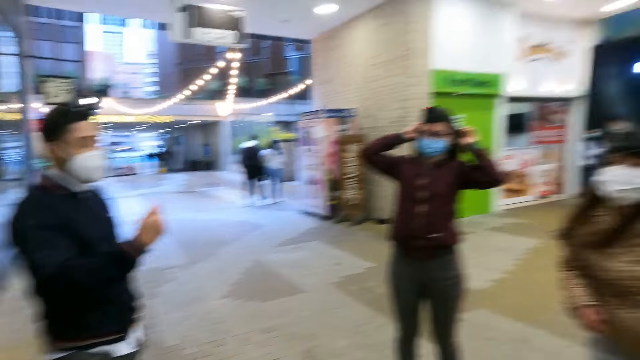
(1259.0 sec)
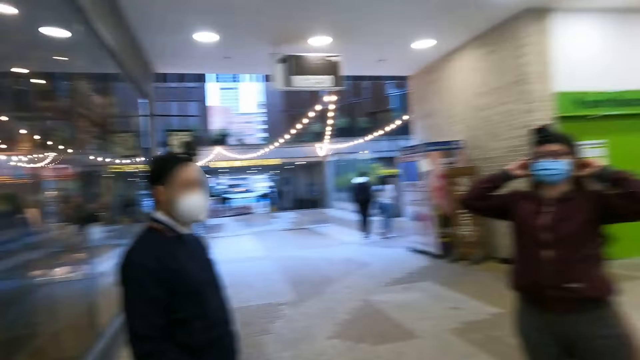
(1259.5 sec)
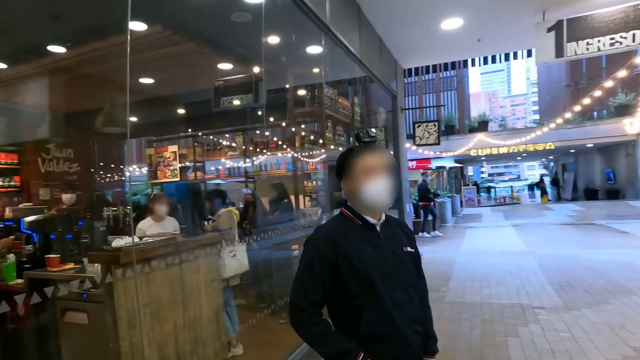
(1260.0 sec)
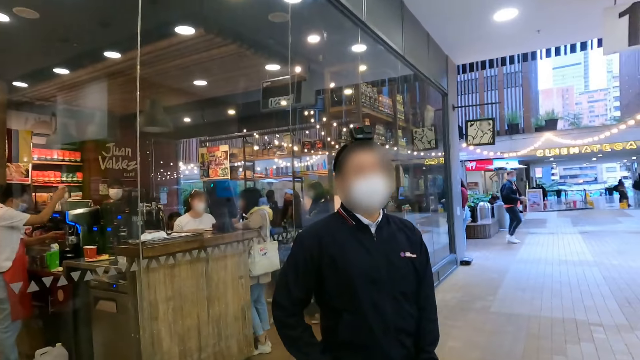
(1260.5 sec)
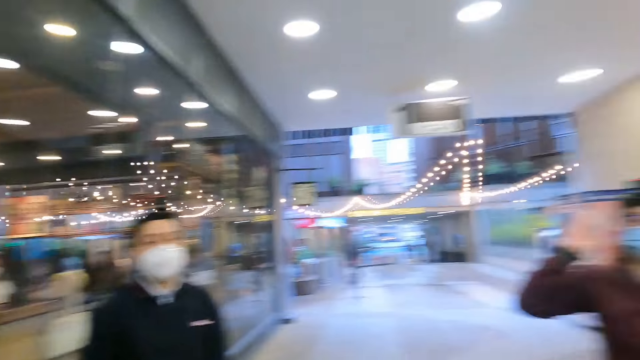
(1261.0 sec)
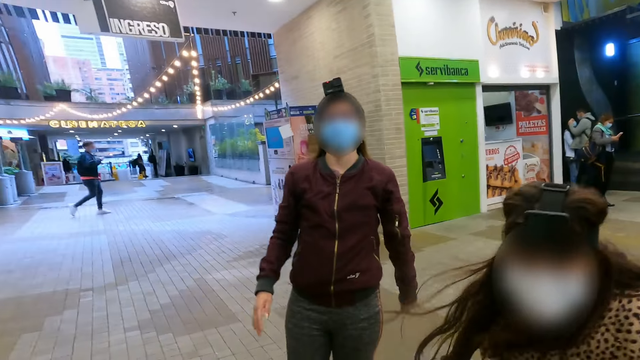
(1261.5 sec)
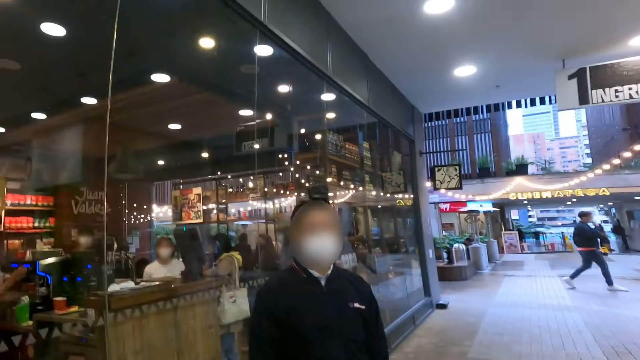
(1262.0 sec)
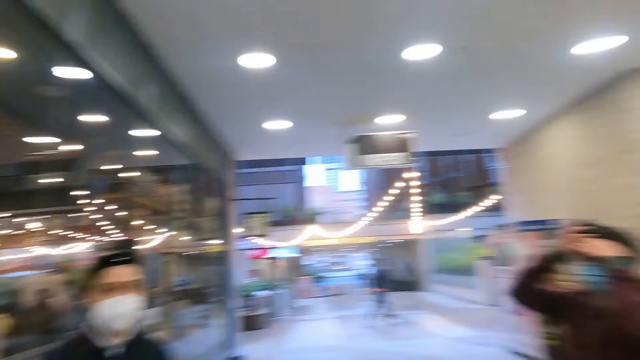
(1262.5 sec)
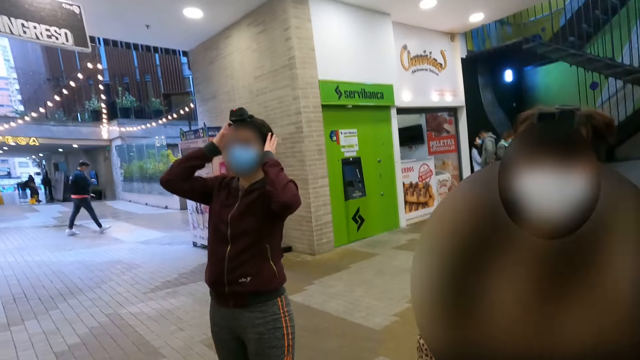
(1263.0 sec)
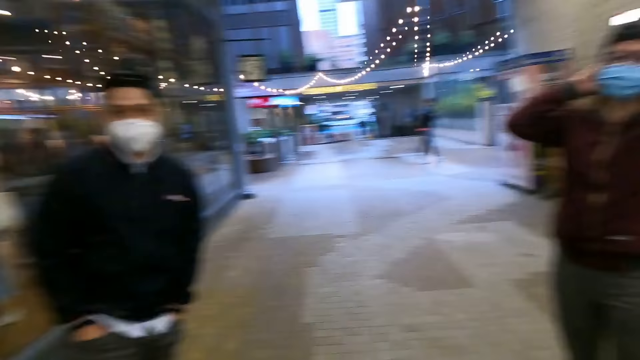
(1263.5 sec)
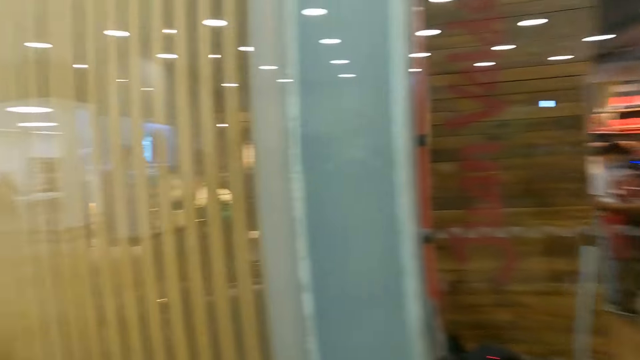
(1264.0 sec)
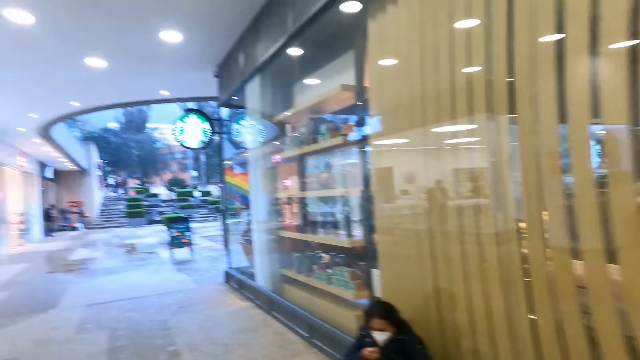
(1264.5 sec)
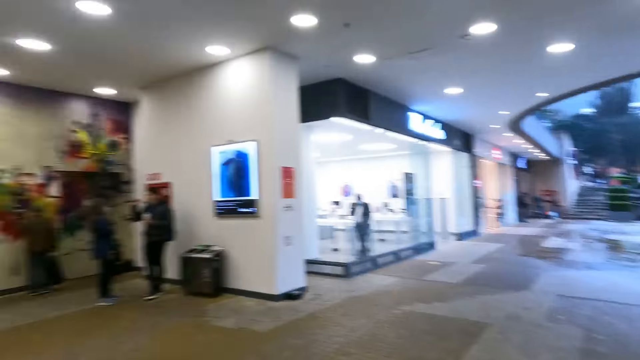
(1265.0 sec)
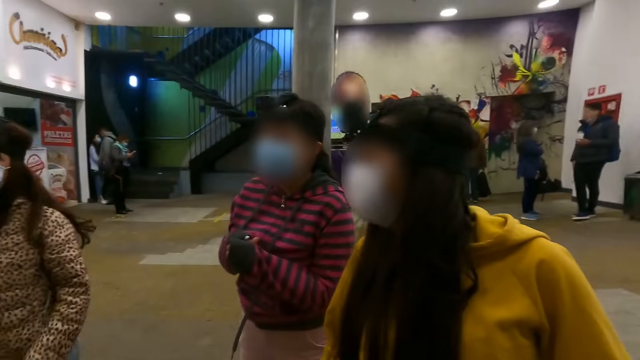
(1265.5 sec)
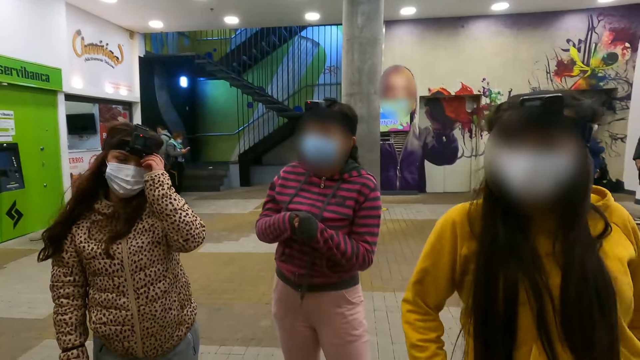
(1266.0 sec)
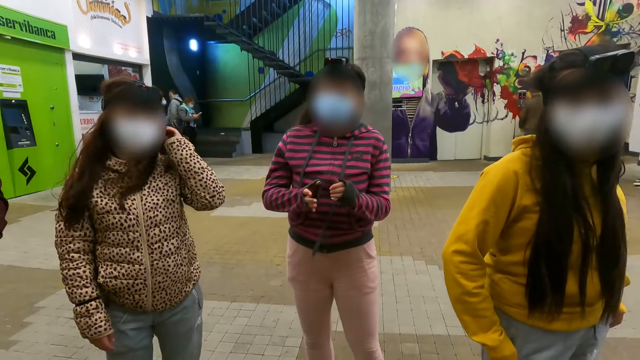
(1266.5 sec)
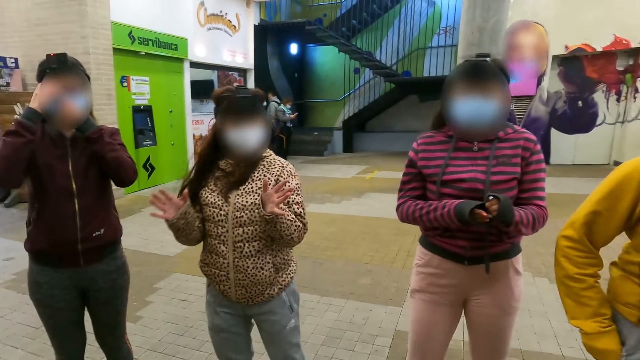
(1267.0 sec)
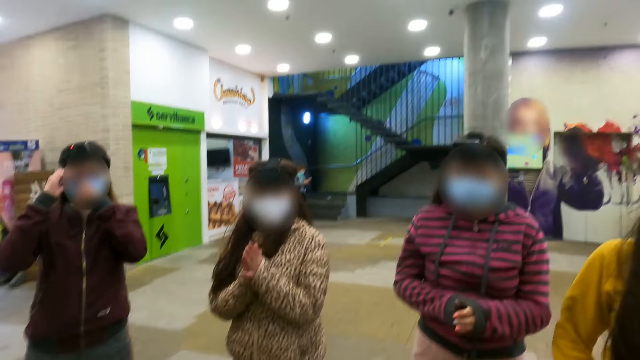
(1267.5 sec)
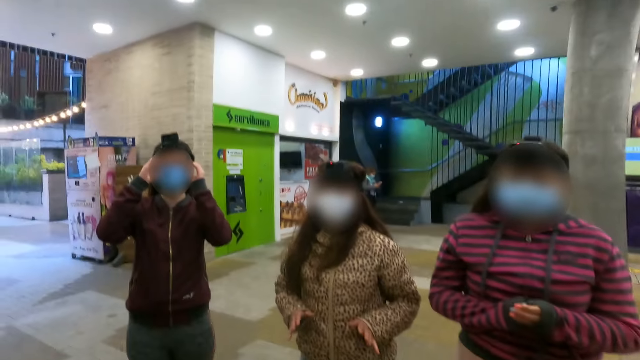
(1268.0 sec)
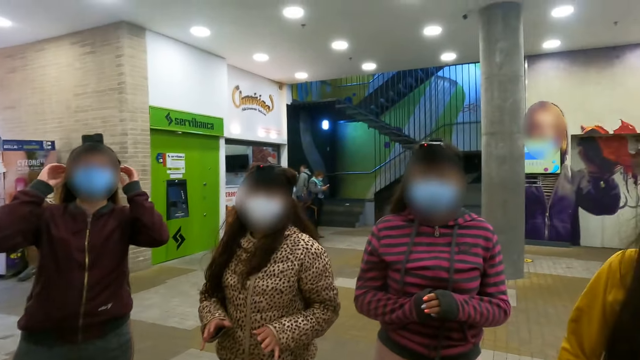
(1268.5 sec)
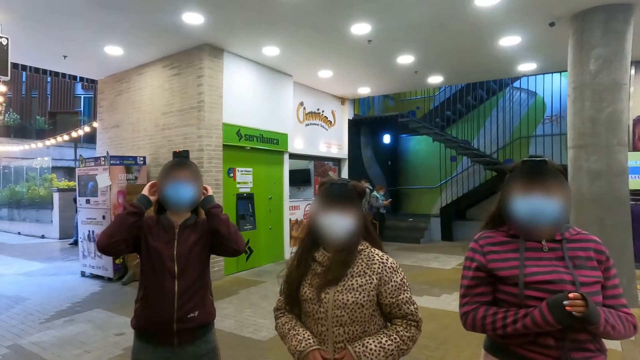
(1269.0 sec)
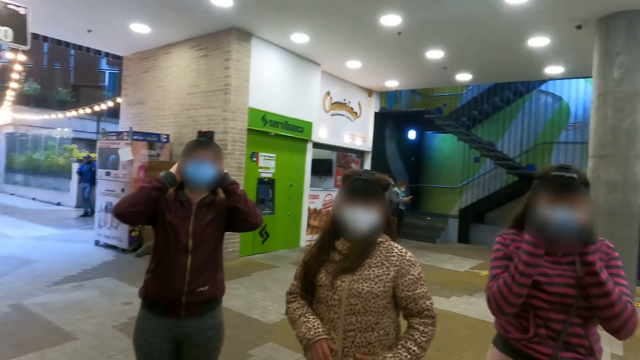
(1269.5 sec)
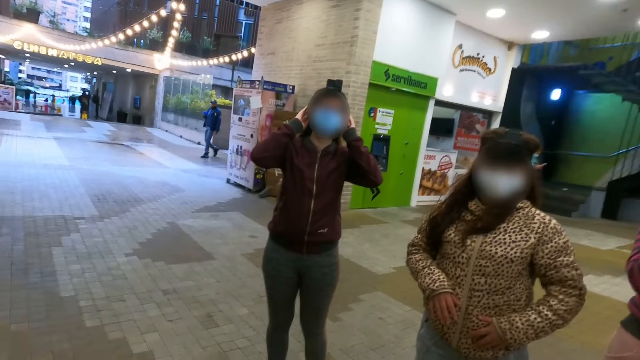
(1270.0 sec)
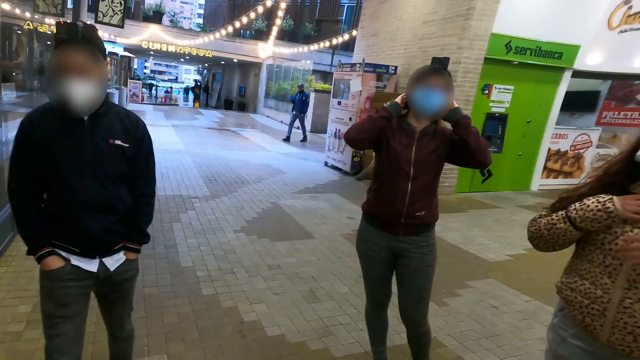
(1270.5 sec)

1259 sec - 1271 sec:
The camera wearer turns right, turns left and looks at a man. They converse with a woman. They converse with the man. They converse with another woman. They turn around and look forward. They converse with the first woman, the other woman and two more women.

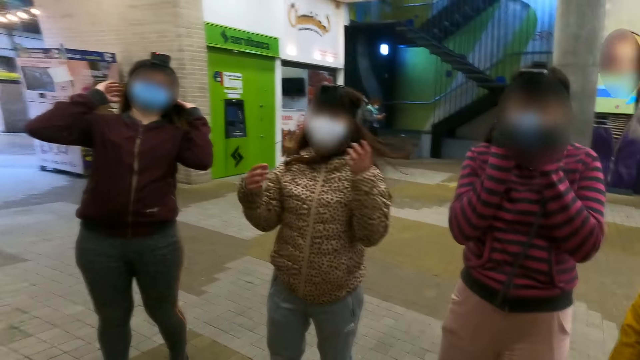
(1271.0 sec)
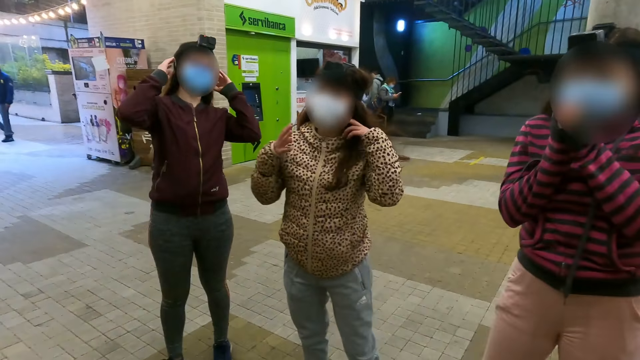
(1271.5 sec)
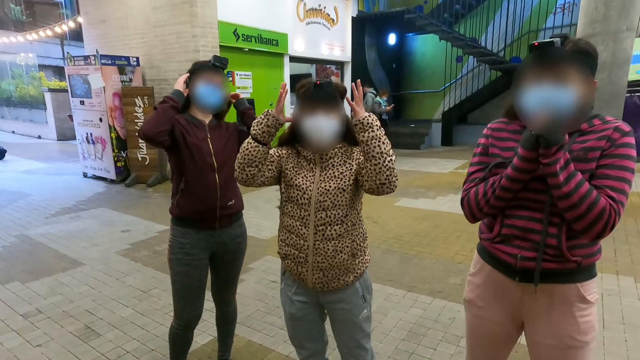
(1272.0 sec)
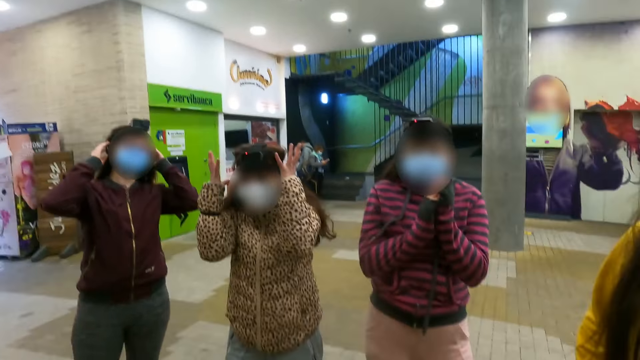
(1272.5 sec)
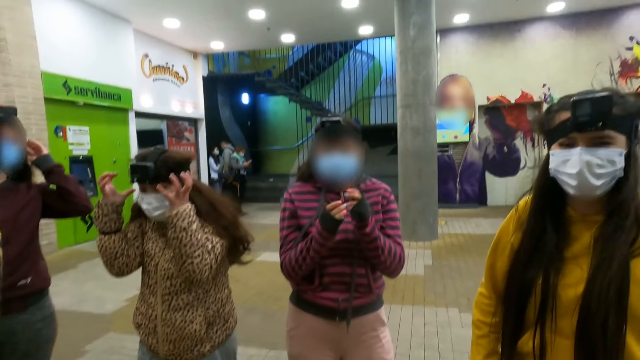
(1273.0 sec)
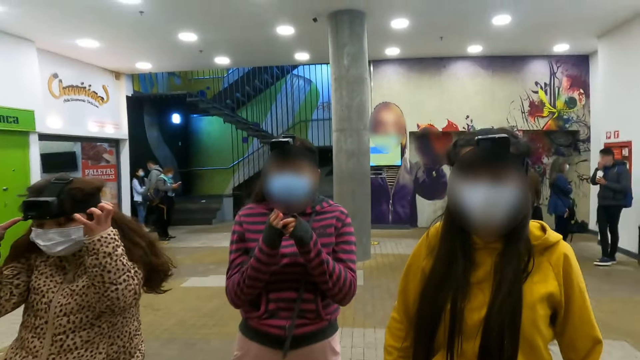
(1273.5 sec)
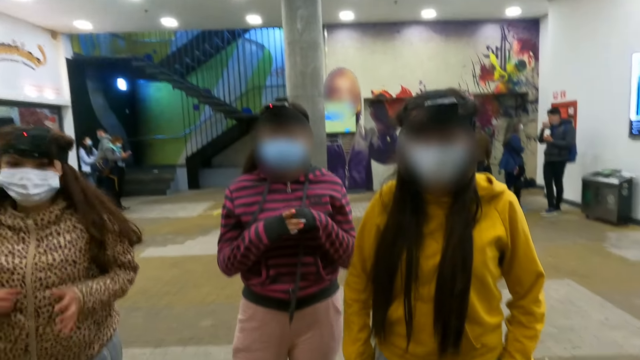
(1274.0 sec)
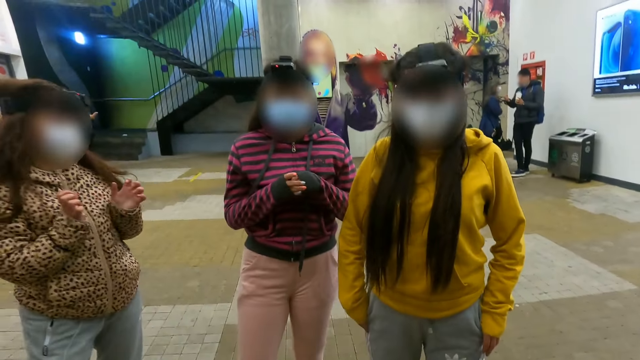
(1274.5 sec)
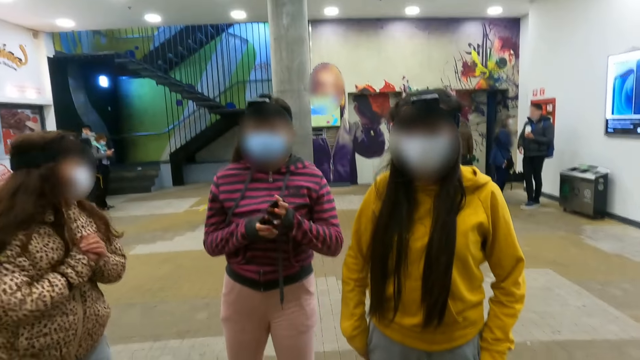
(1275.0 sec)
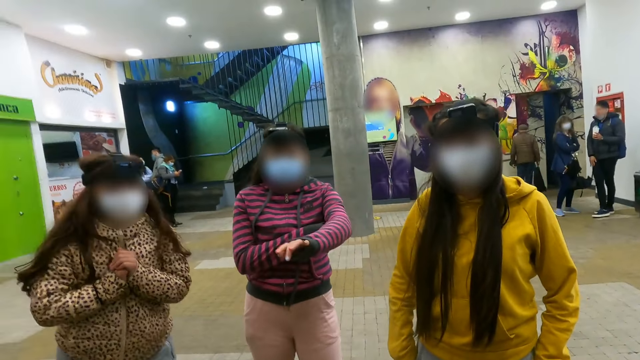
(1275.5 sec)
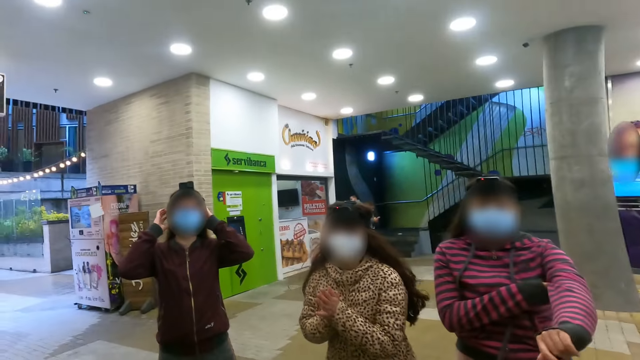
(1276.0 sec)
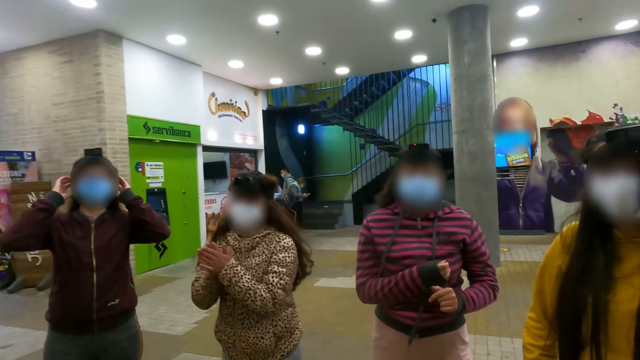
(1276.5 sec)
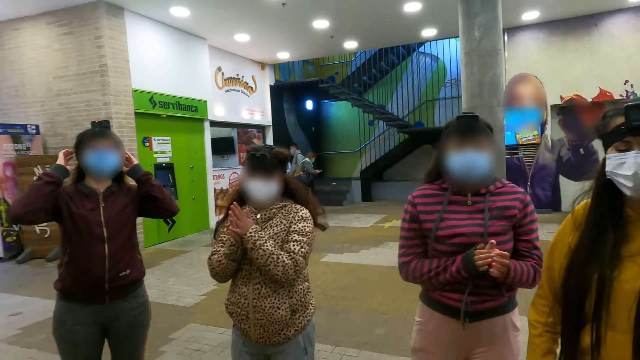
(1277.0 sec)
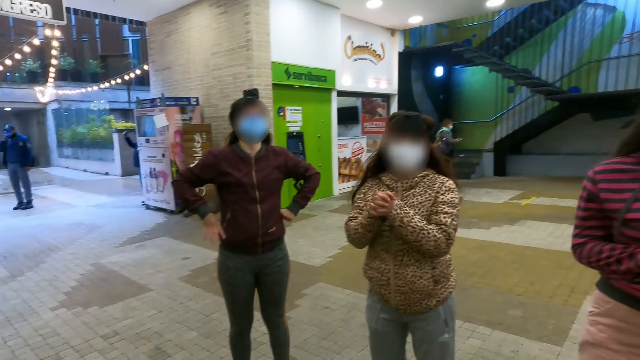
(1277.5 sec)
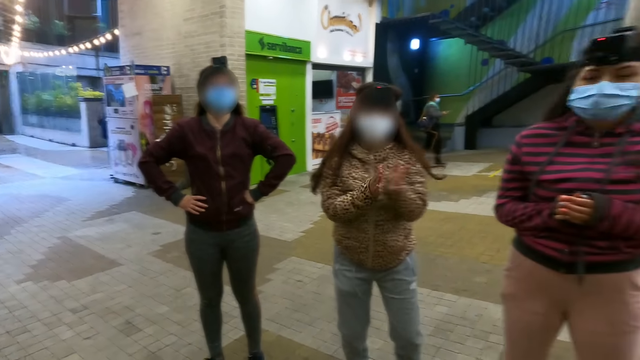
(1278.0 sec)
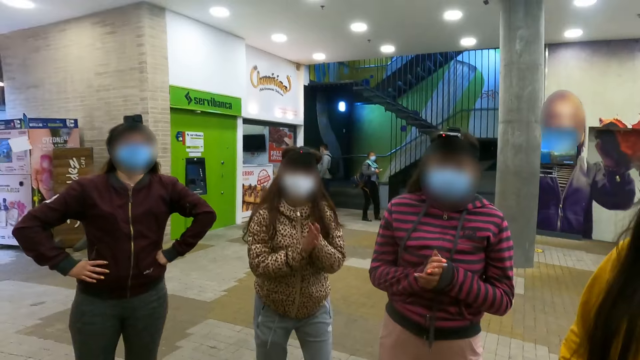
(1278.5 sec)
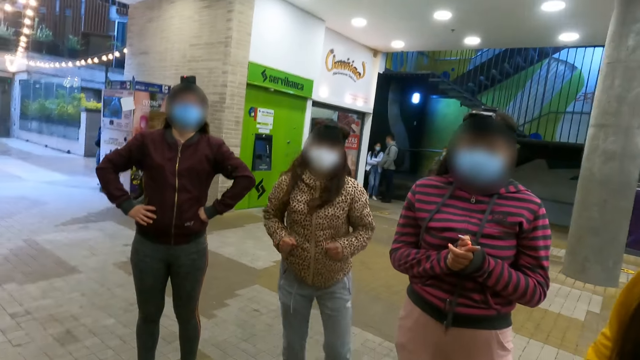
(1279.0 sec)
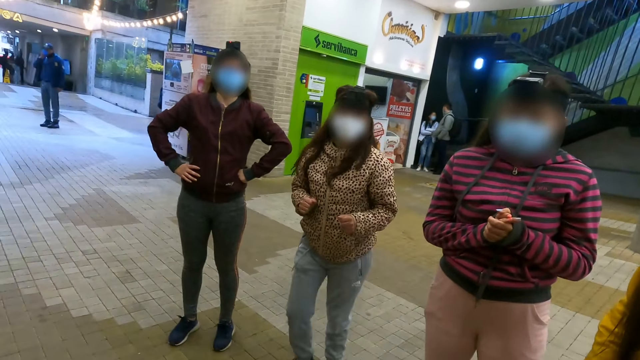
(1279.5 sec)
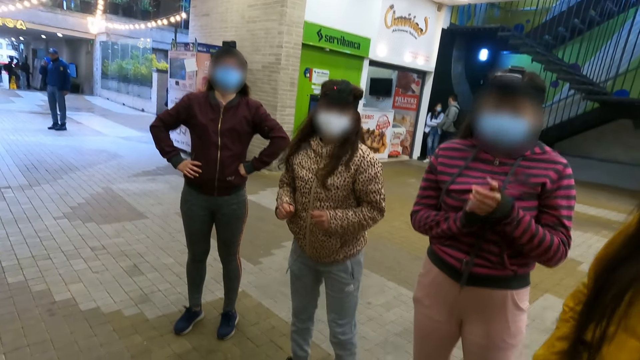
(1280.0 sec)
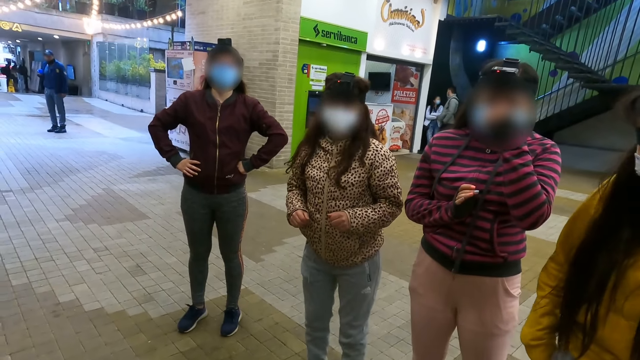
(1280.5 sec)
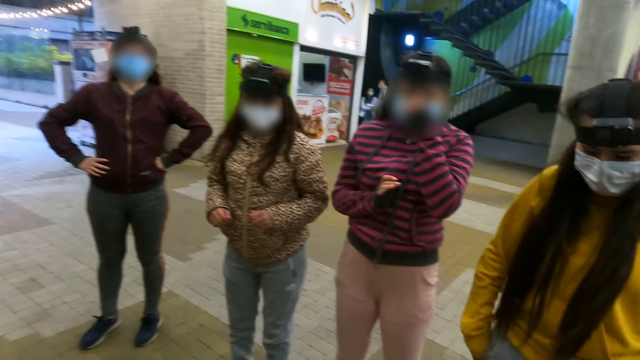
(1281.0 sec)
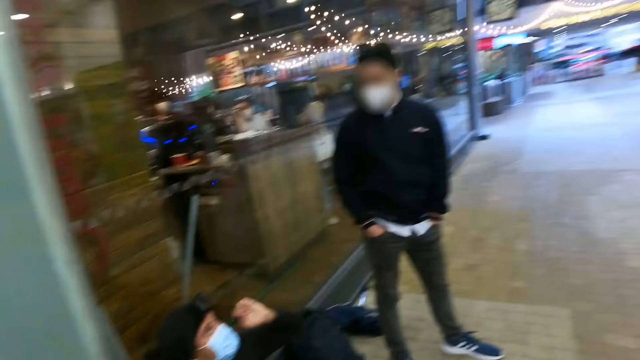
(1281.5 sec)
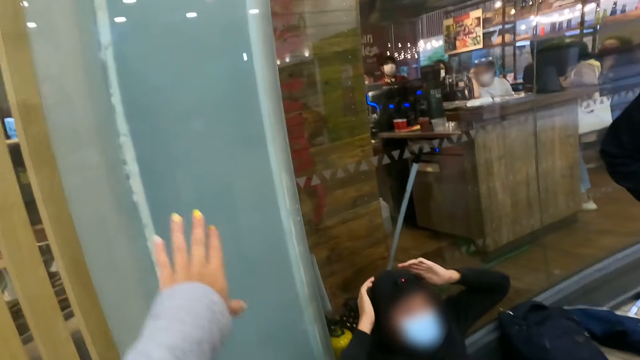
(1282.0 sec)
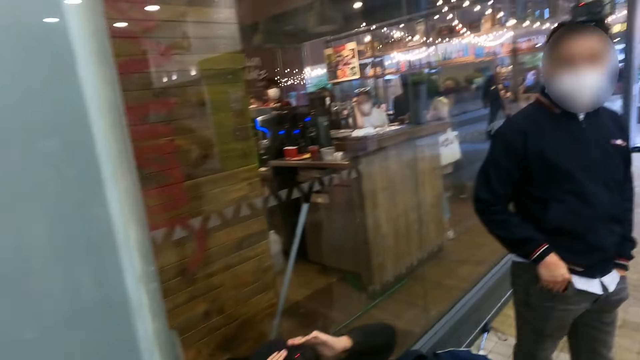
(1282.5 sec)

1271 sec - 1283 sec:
A woman converses with the camera wearer. The camera wearer converses with the woman and three other women. A woman interacts with the camera wearer. The camera wearer turns back, touches an opaque glass window and lifts the left hand.
